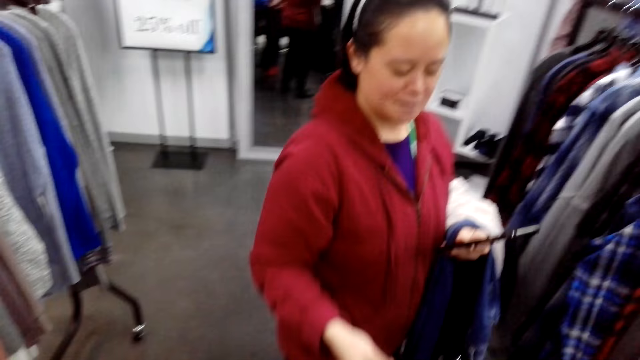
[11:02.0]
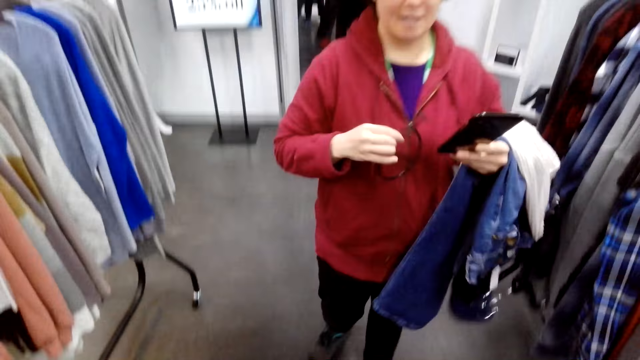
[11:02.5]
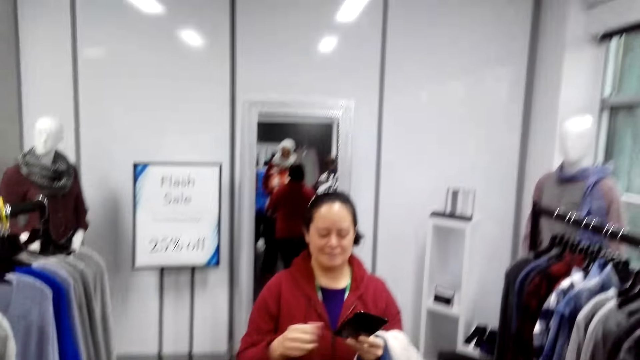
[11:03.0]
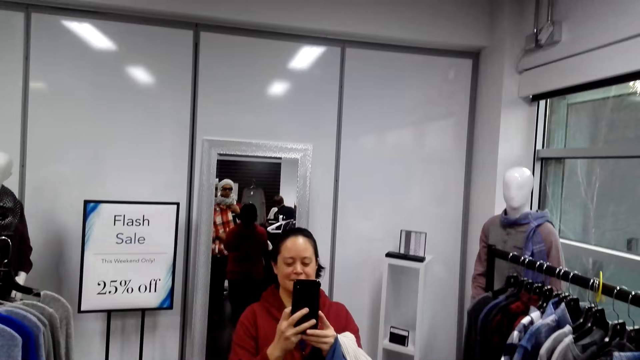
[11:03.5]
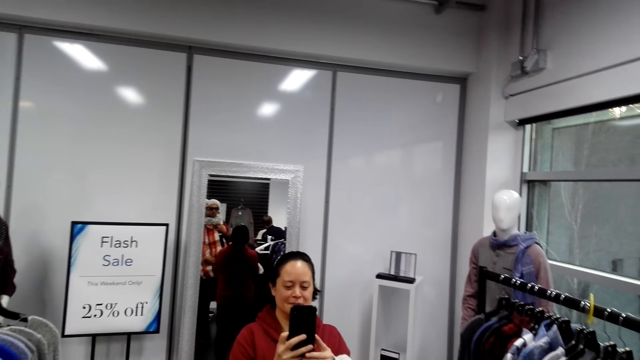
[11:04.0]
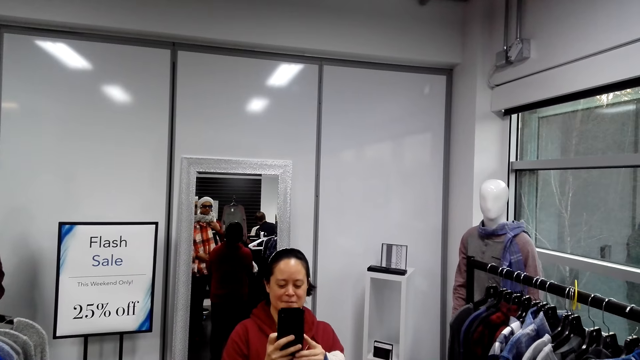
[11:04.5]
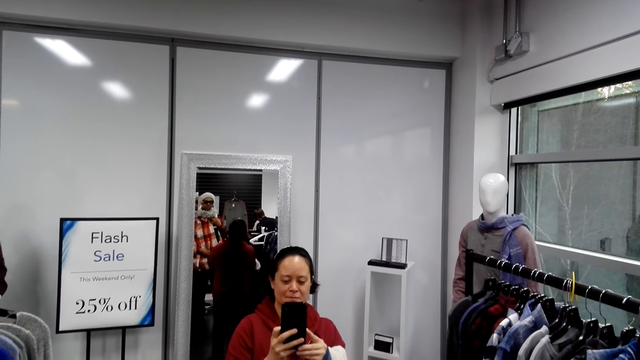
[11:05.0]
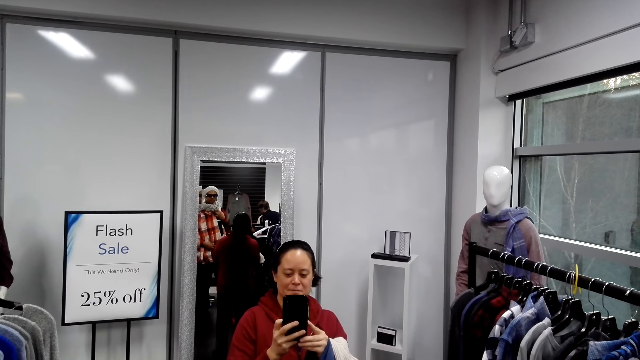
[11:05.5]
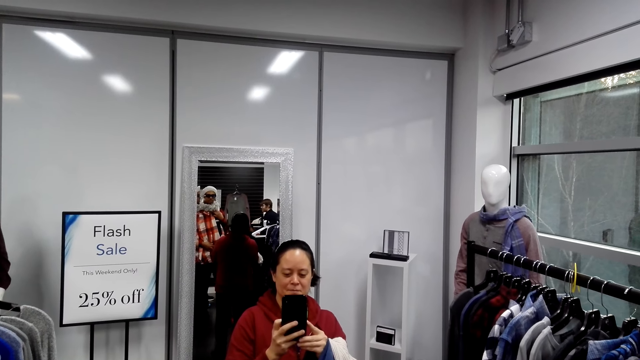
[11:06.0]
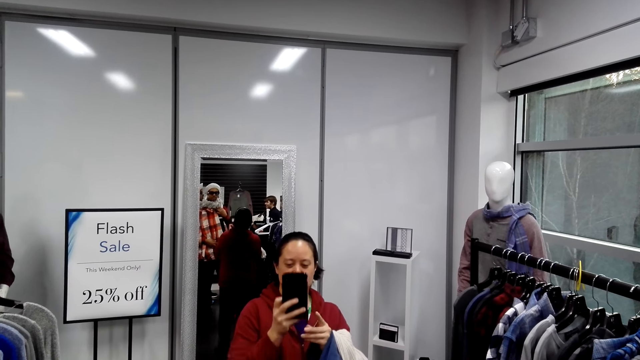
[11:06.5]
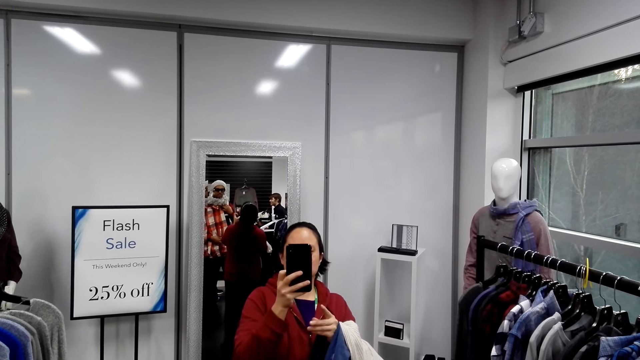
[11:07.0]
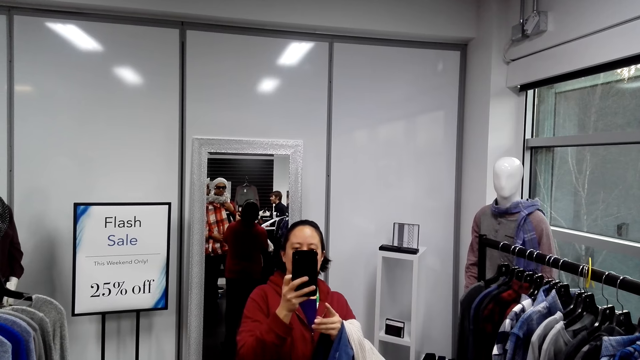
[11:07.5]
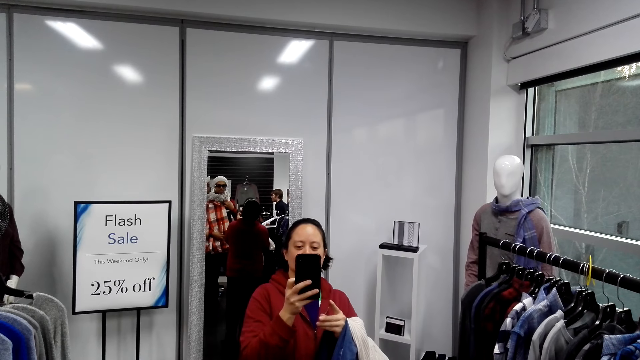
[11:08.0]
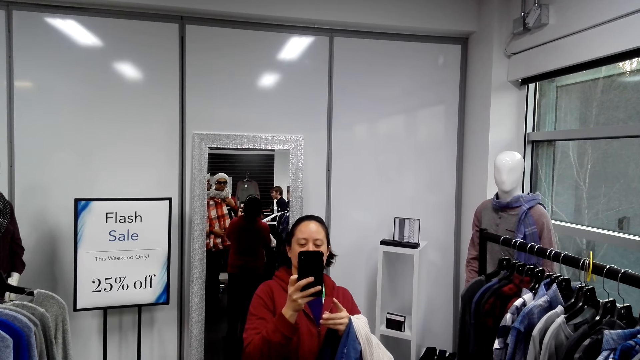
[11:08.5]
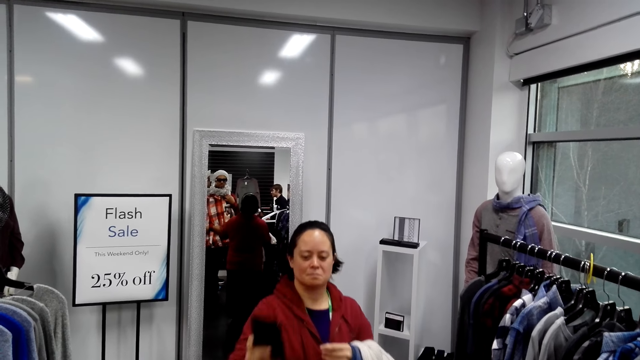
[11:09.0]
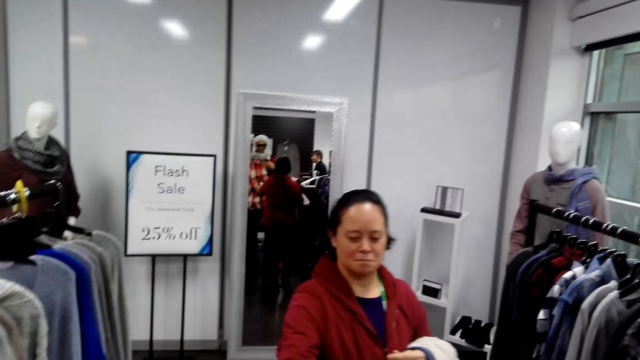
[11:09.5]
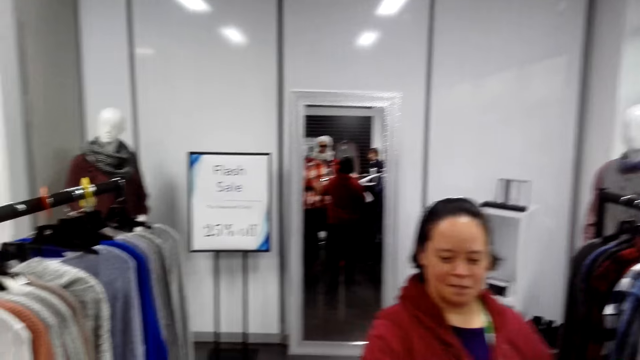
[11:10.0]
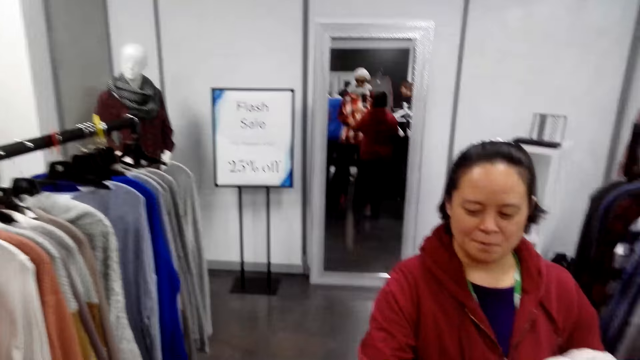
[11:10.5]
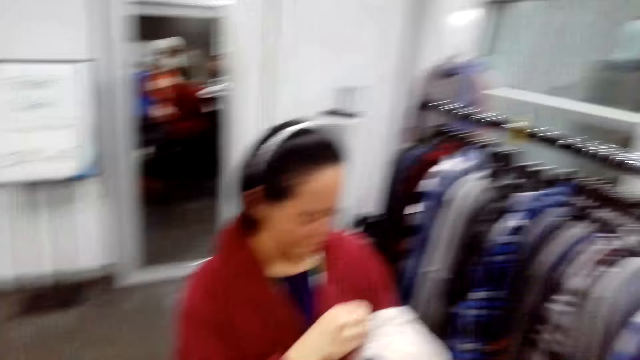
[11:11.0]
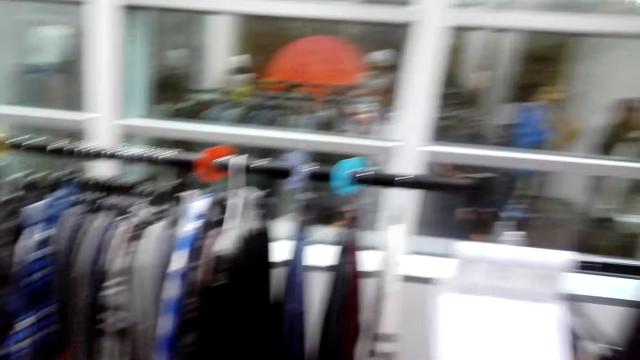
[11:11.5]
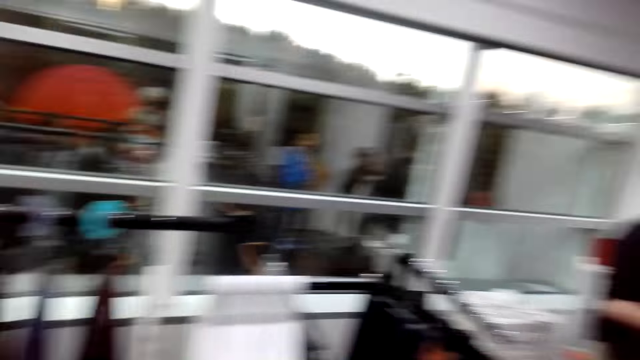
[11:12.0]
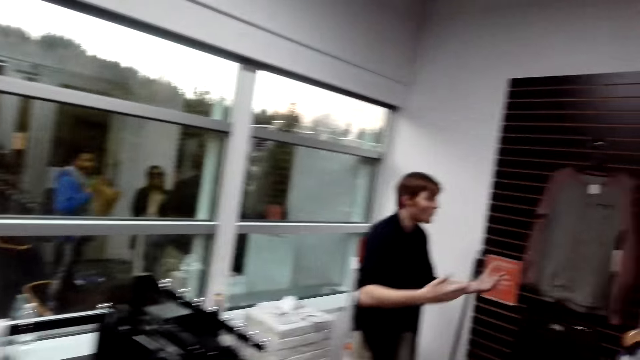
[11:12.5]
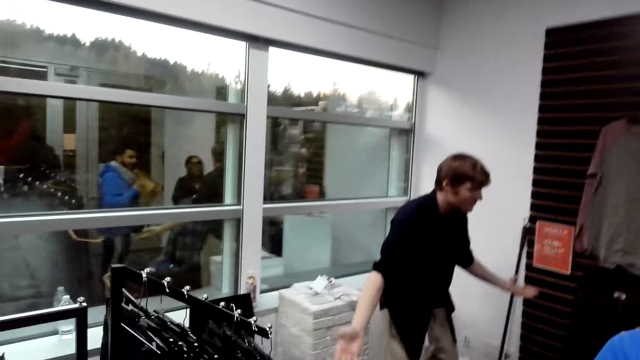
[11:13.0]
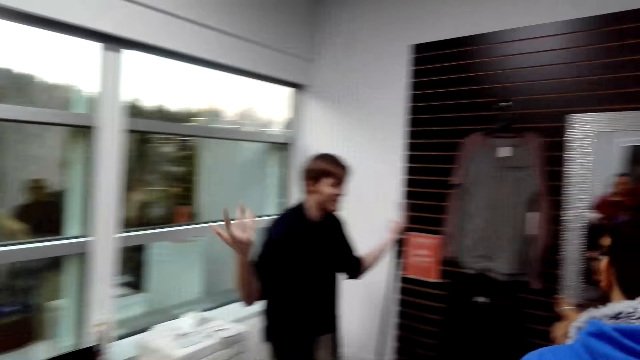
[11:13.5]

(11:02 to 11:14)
A woman operates the phone. The camera wearer stares around the shop. The woman walks around the shop and gives the camera wearer the phone. The camera wearer walks around the shop.

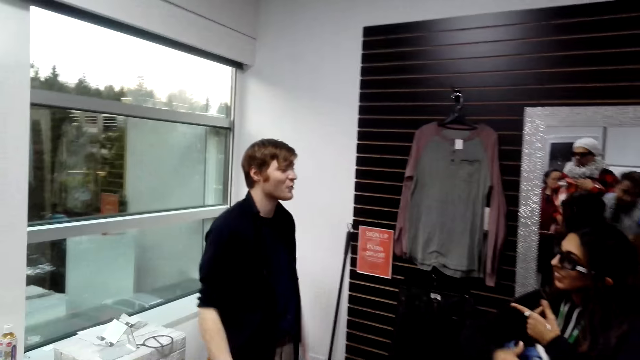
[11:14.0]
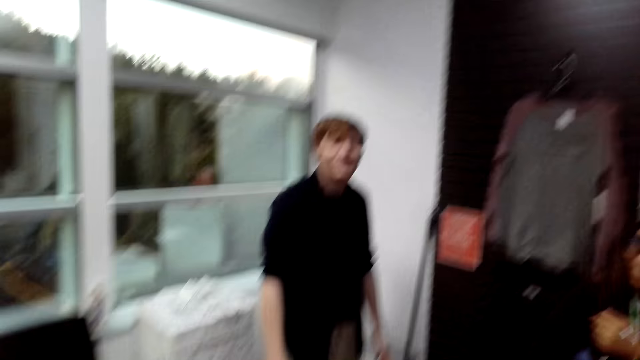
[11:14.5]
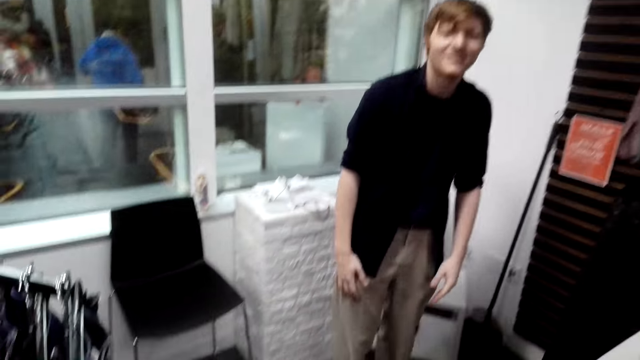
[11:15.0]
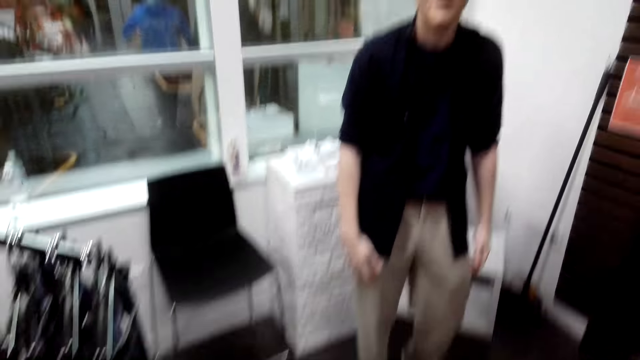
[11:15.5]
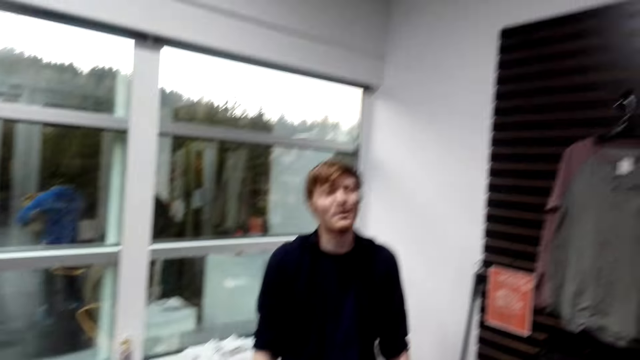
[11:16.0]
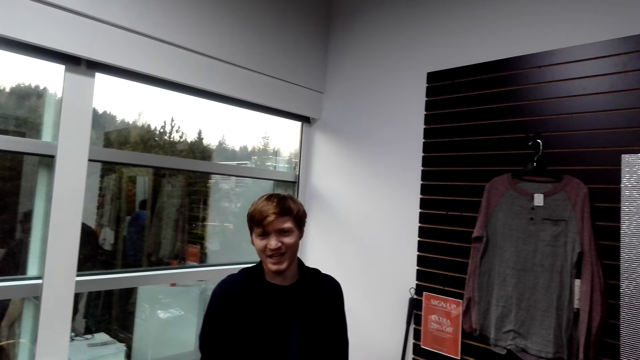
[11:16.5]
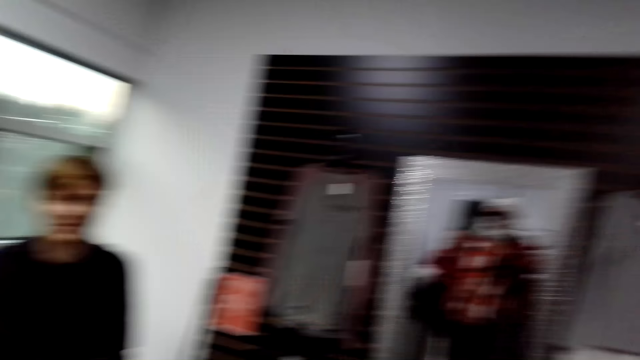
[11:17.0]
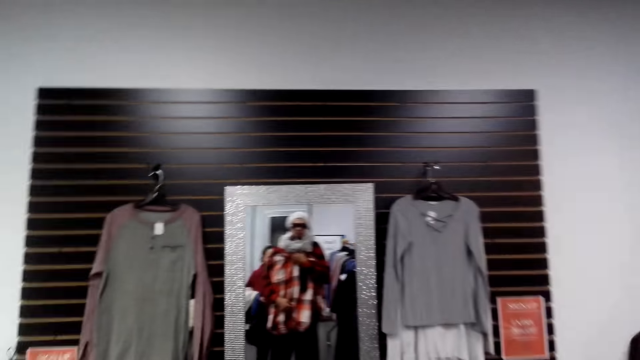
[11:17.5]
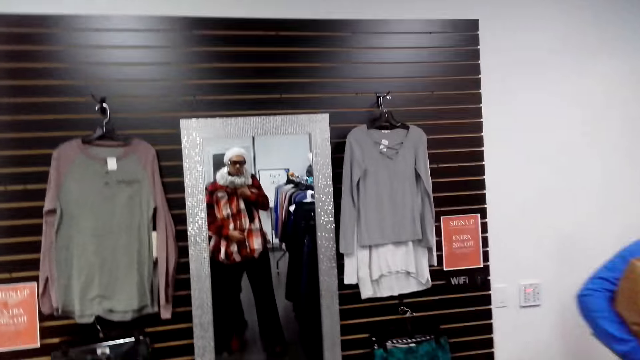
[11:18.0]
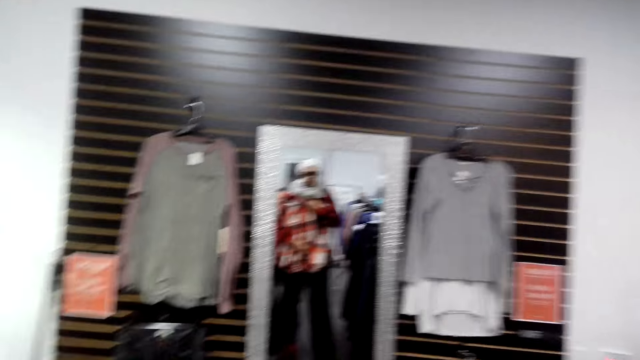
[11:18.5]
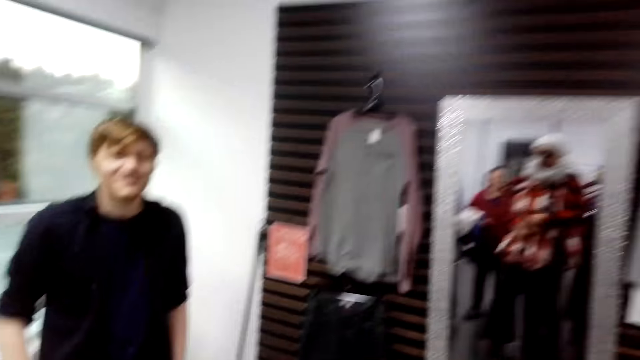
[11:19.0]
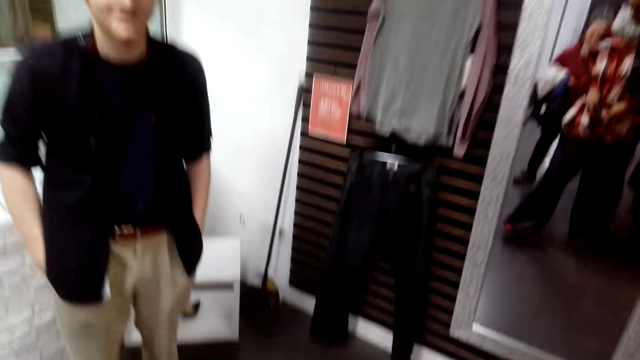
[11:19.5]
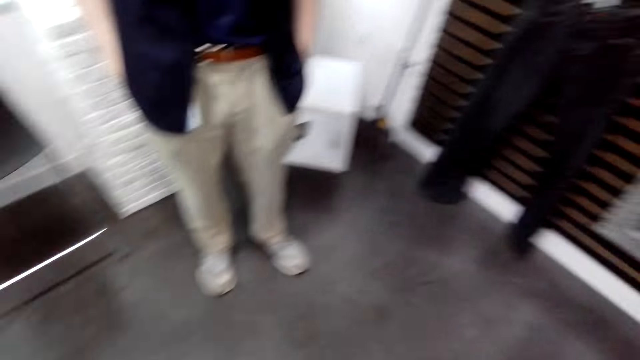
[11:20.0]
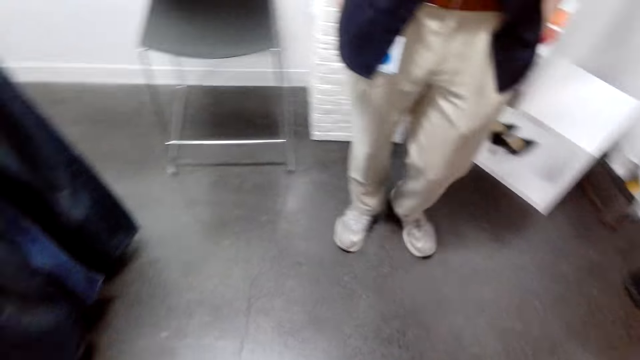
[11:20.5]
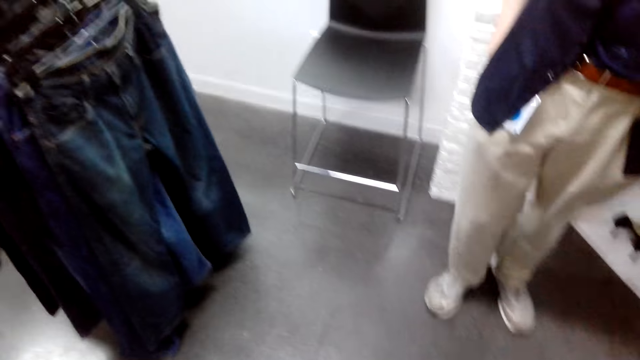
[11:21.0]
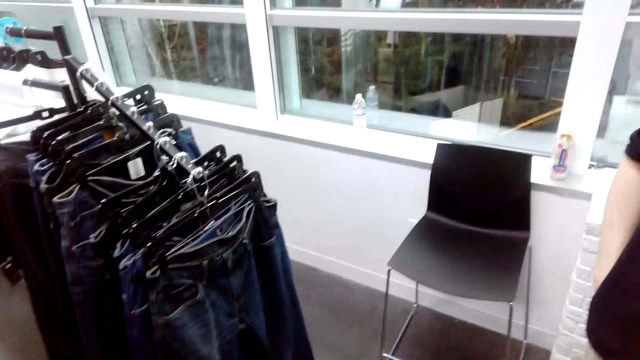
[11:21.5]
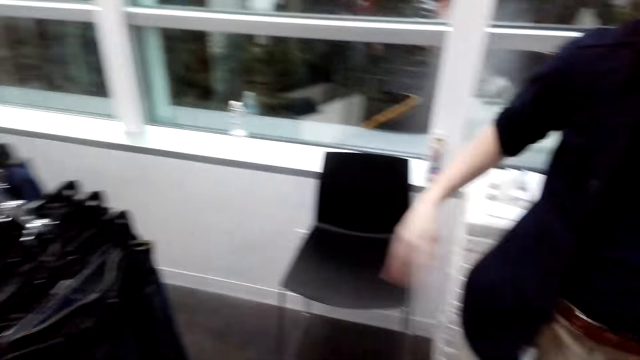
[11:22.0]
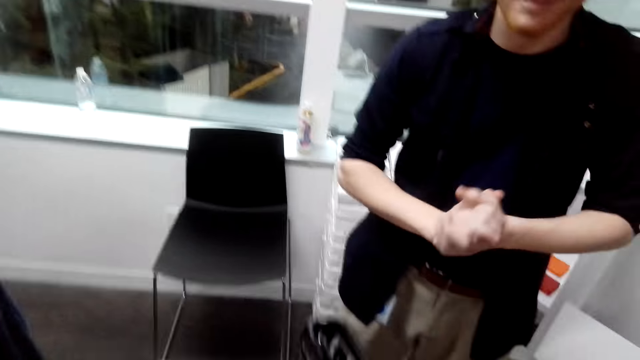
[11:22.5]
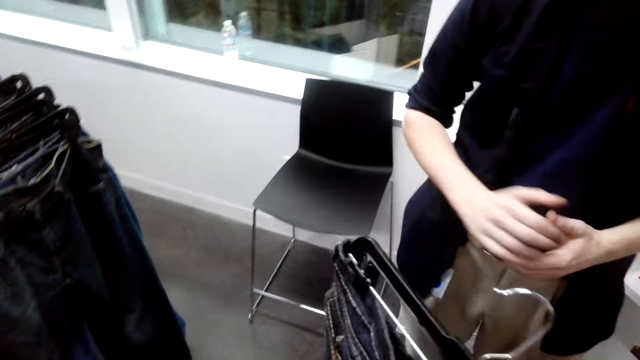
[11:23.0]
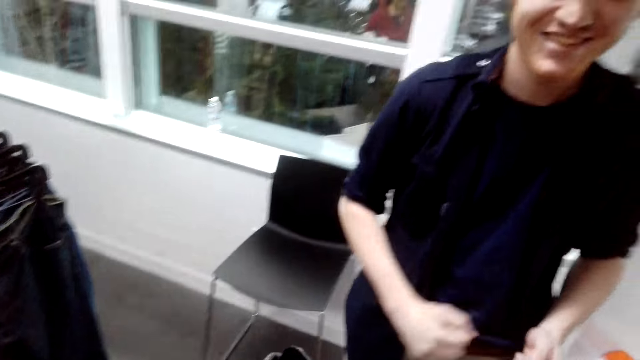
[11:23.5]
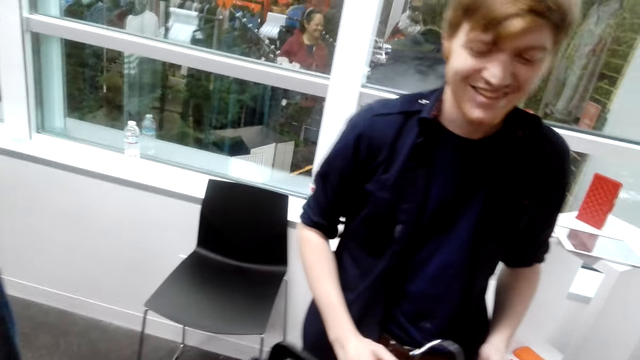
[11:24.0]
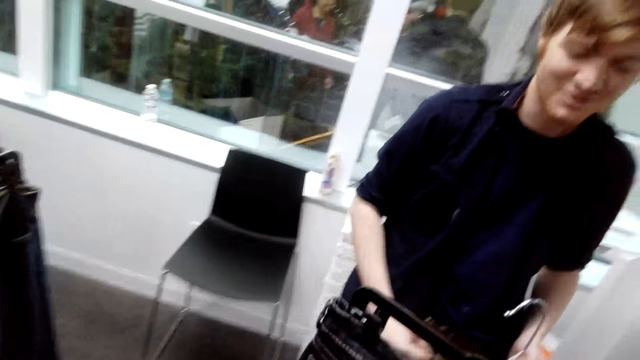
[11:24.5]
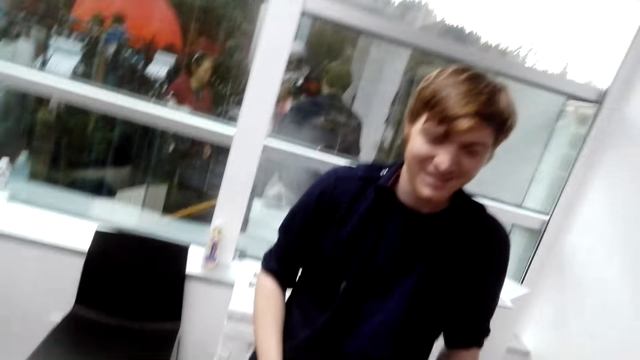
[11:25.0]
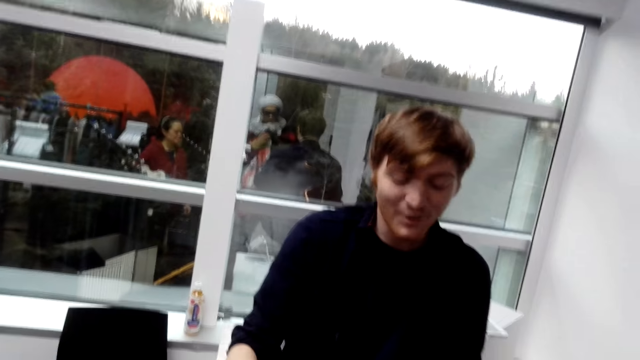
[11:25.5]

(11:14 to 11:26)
The camera wearer talks to a man. The man talks to the camera wearer.
